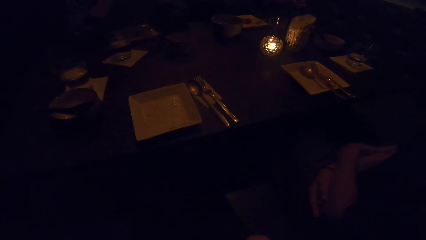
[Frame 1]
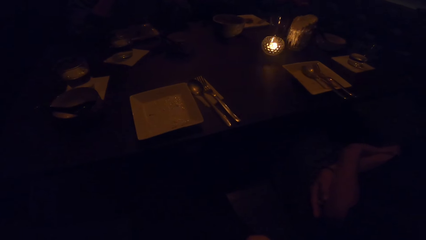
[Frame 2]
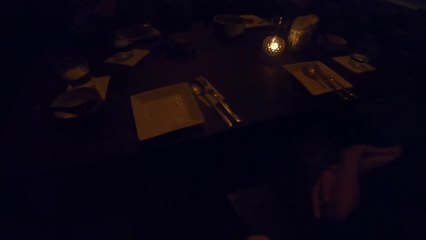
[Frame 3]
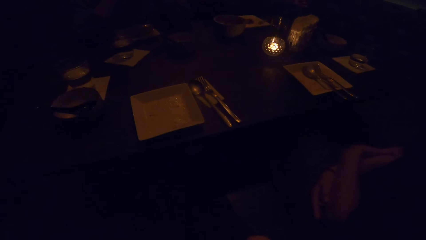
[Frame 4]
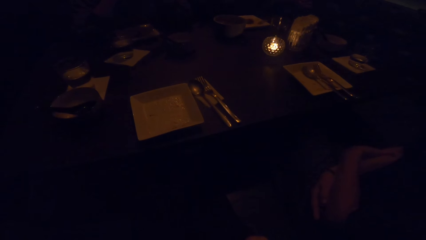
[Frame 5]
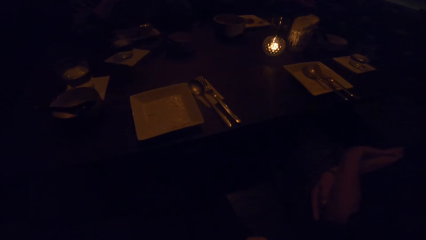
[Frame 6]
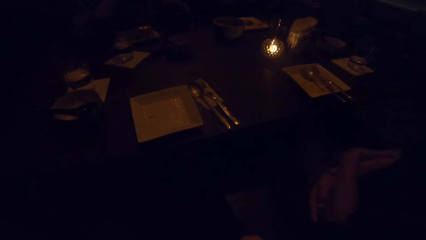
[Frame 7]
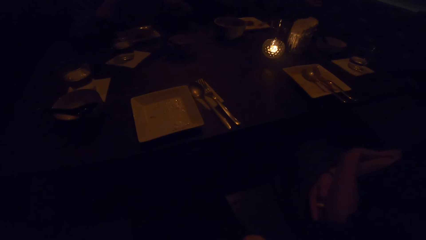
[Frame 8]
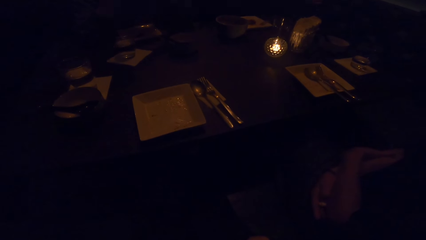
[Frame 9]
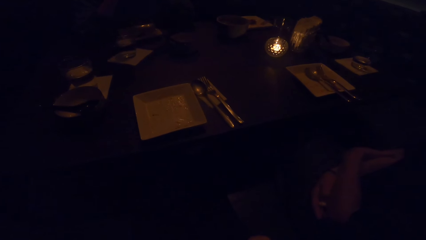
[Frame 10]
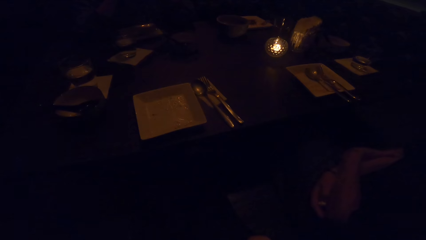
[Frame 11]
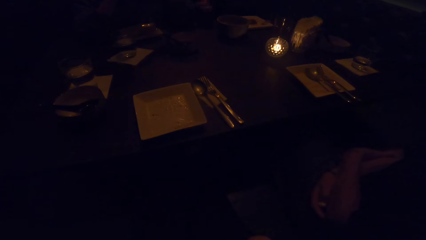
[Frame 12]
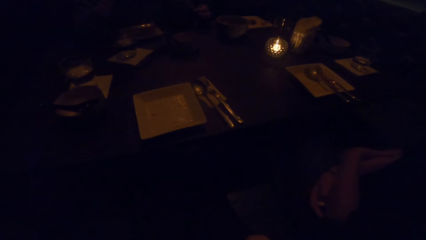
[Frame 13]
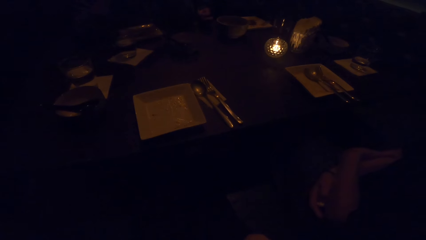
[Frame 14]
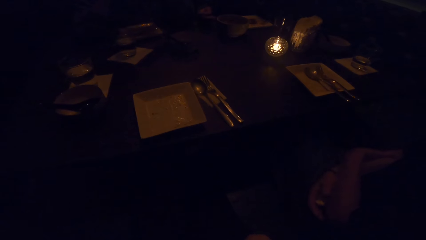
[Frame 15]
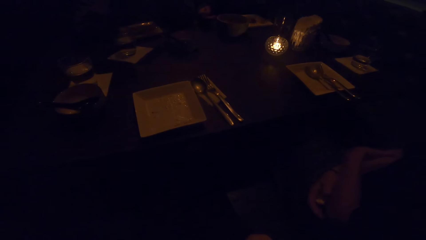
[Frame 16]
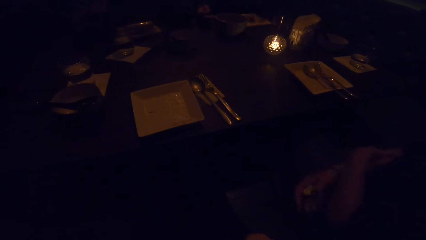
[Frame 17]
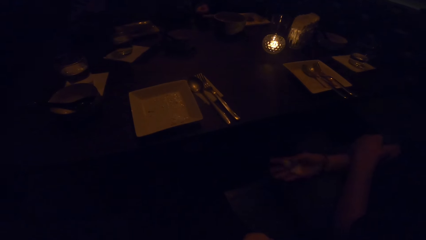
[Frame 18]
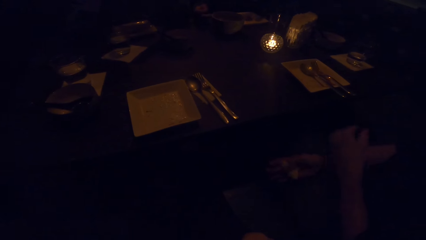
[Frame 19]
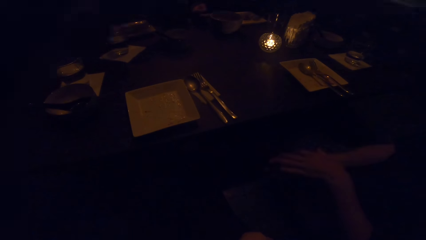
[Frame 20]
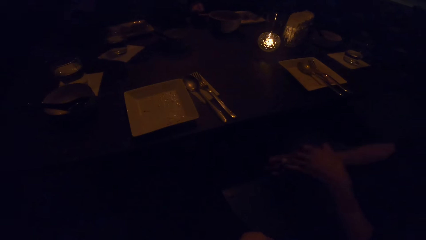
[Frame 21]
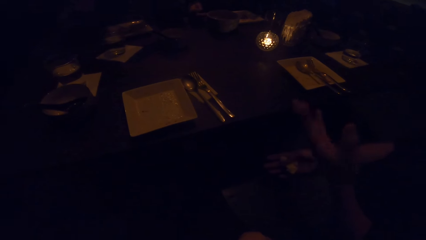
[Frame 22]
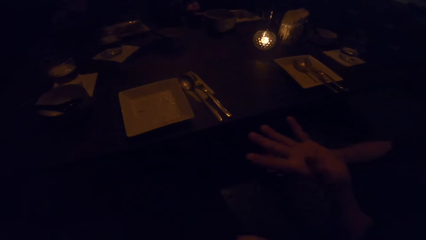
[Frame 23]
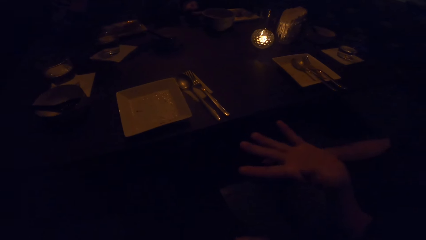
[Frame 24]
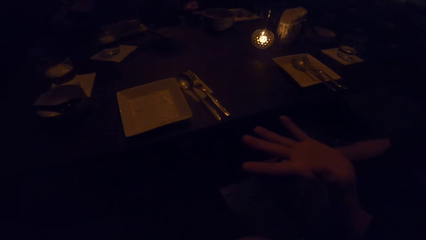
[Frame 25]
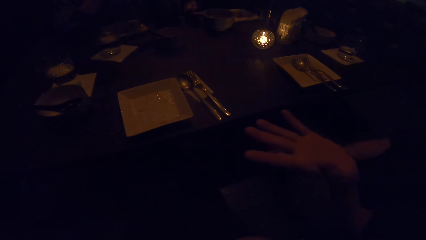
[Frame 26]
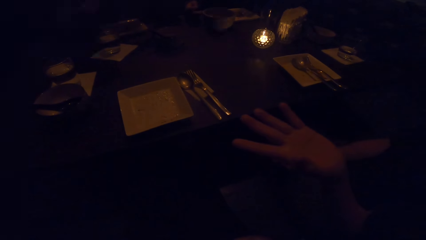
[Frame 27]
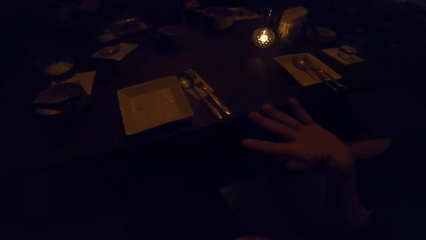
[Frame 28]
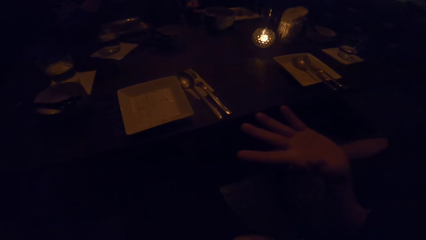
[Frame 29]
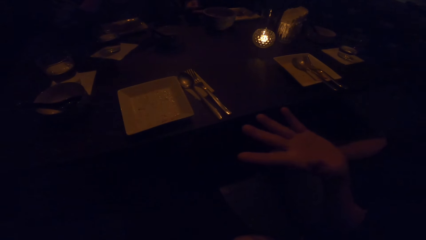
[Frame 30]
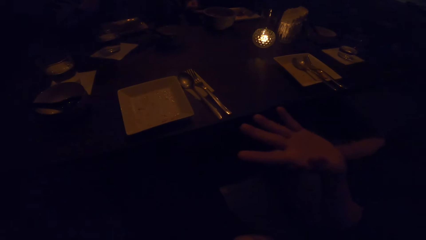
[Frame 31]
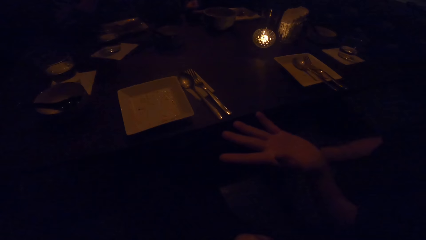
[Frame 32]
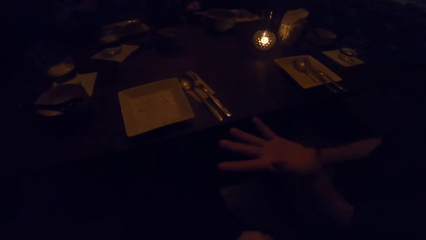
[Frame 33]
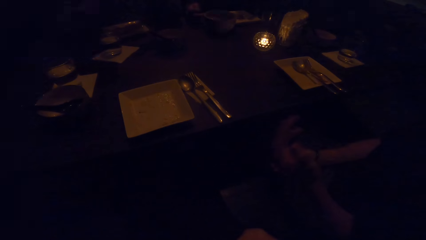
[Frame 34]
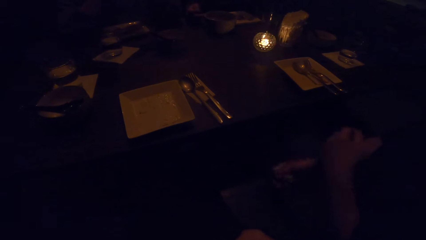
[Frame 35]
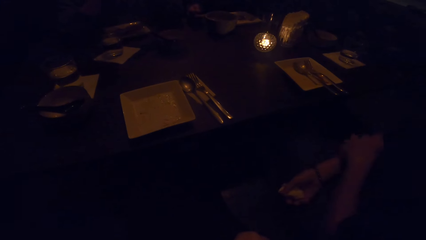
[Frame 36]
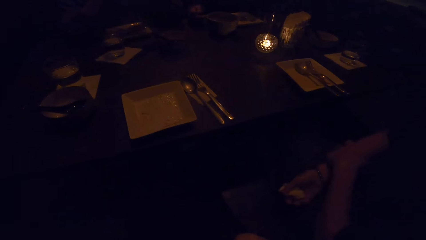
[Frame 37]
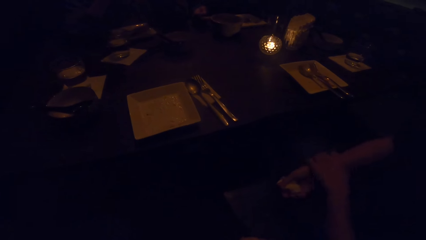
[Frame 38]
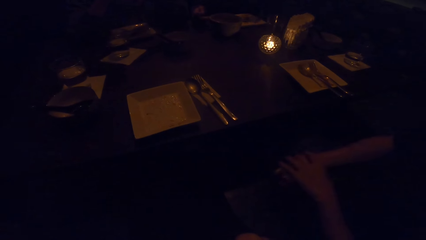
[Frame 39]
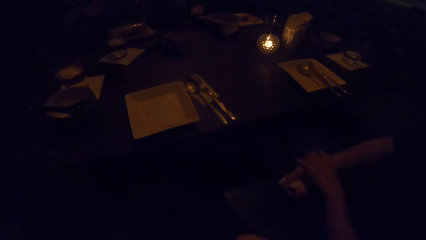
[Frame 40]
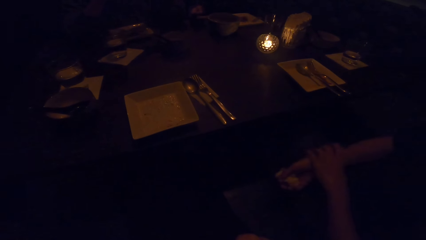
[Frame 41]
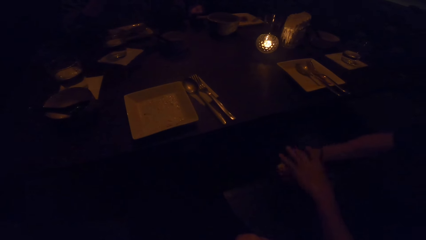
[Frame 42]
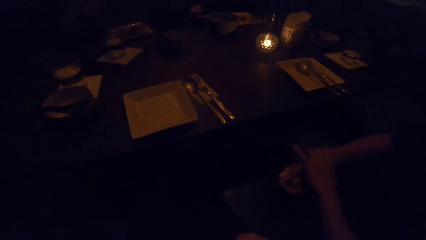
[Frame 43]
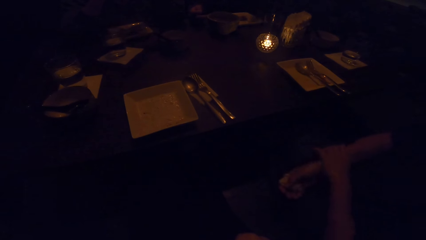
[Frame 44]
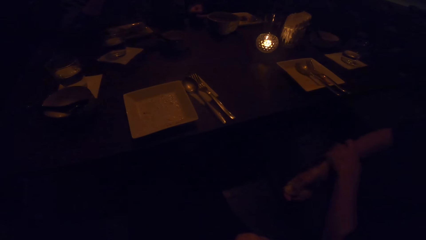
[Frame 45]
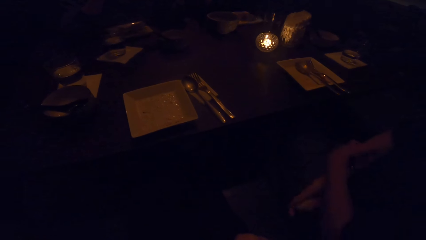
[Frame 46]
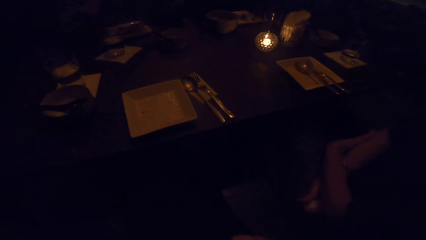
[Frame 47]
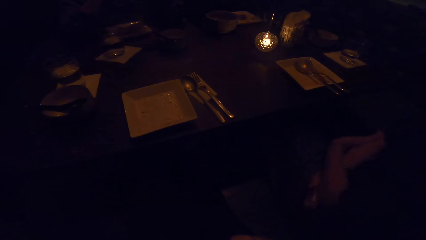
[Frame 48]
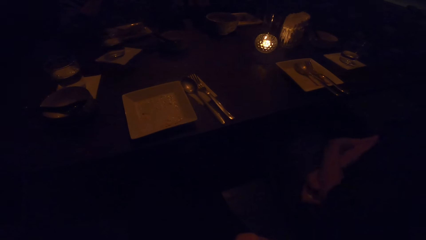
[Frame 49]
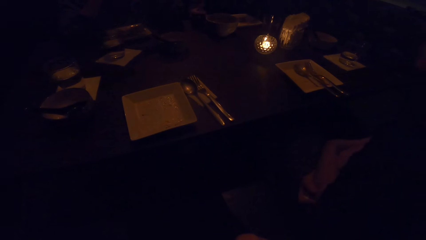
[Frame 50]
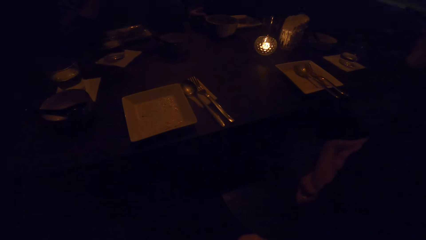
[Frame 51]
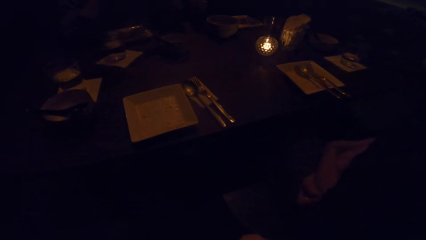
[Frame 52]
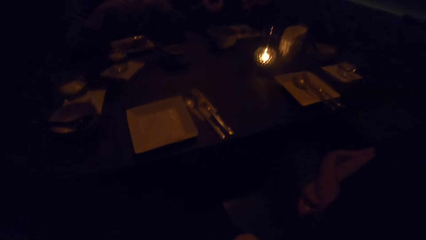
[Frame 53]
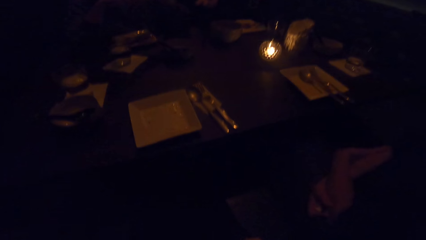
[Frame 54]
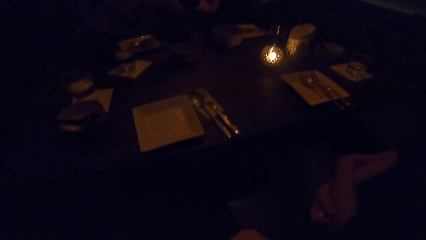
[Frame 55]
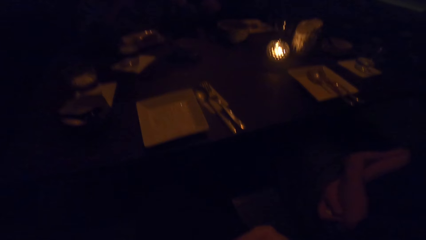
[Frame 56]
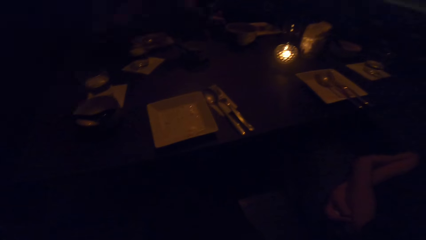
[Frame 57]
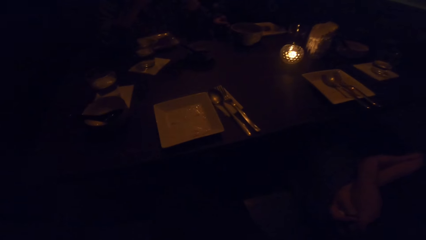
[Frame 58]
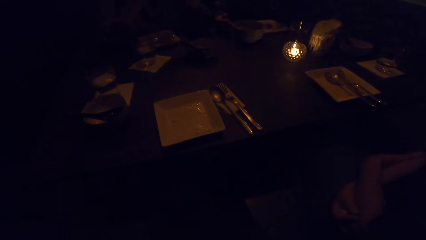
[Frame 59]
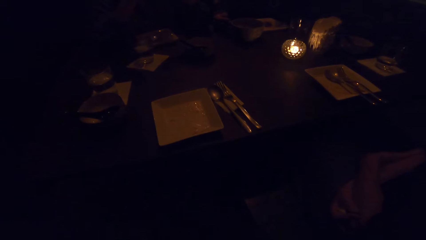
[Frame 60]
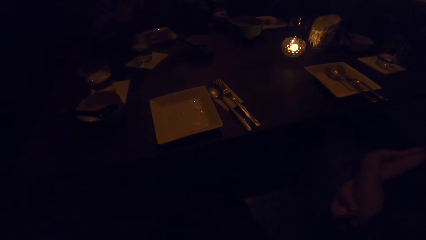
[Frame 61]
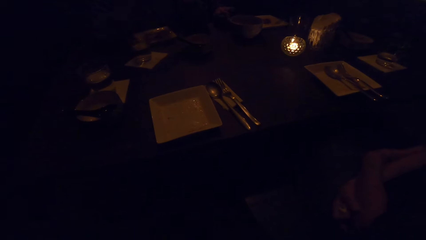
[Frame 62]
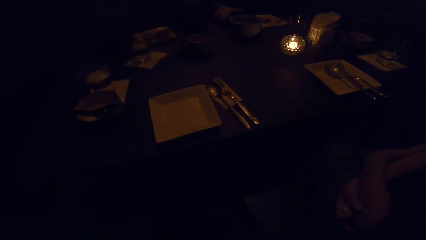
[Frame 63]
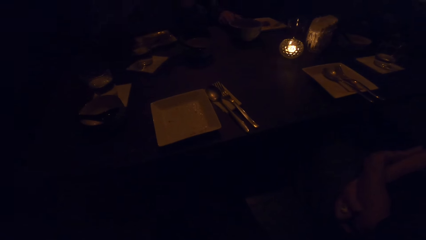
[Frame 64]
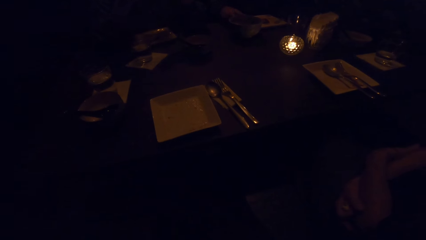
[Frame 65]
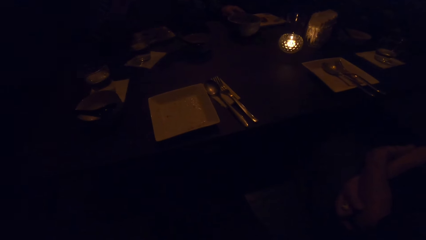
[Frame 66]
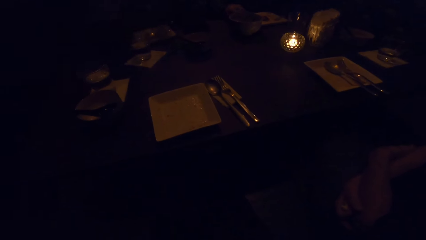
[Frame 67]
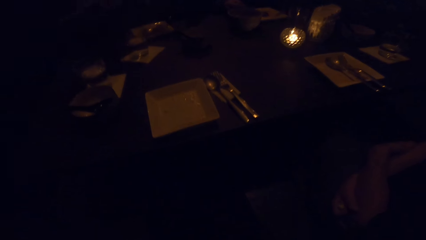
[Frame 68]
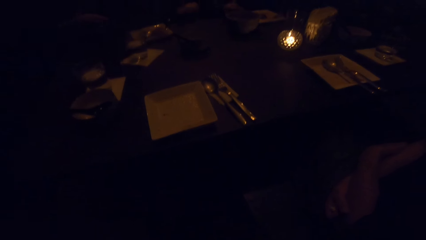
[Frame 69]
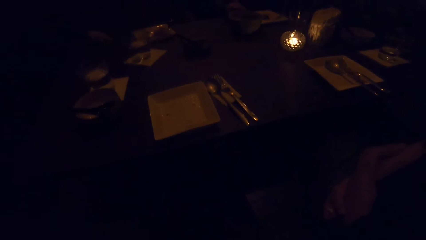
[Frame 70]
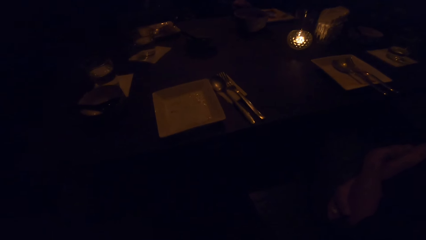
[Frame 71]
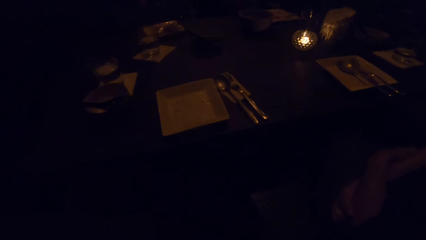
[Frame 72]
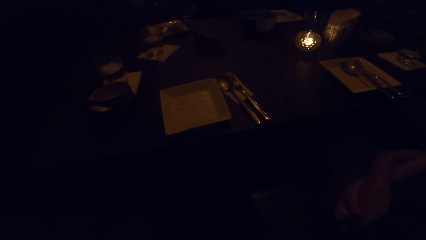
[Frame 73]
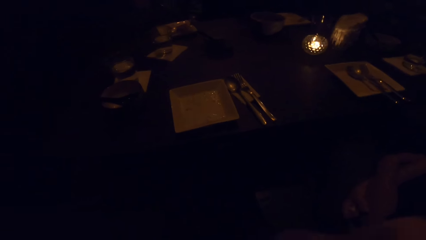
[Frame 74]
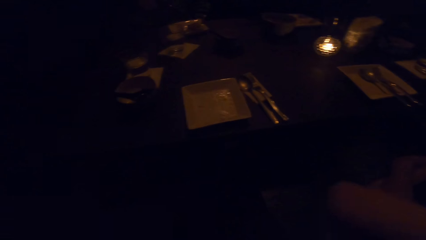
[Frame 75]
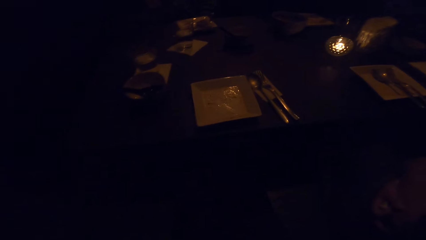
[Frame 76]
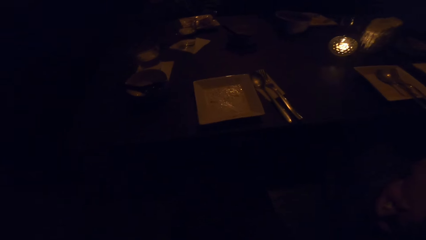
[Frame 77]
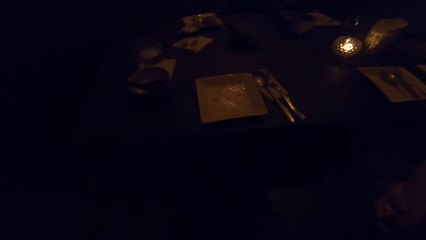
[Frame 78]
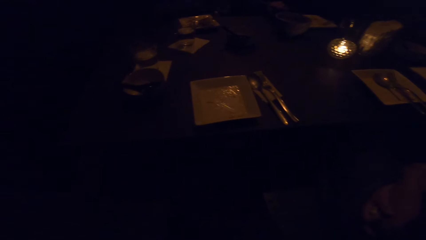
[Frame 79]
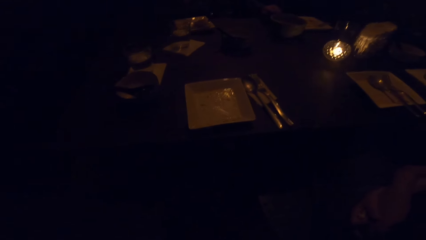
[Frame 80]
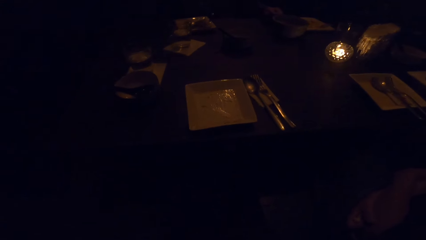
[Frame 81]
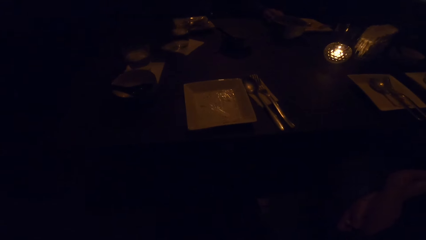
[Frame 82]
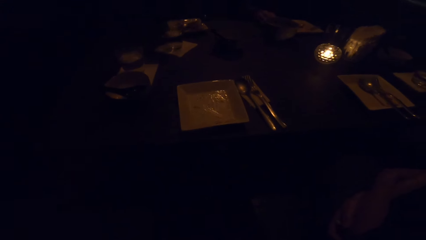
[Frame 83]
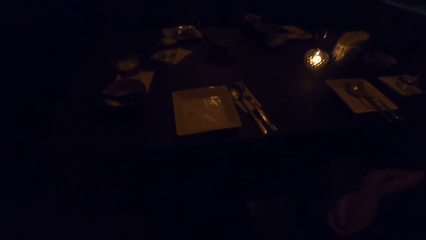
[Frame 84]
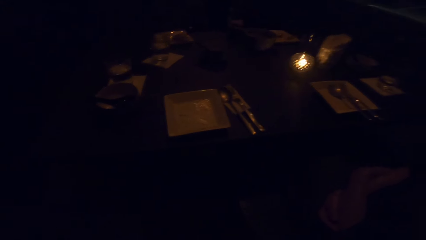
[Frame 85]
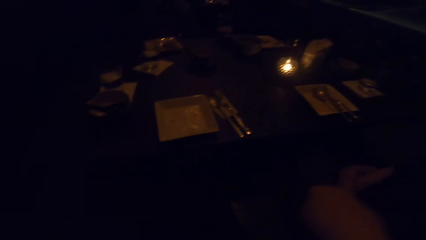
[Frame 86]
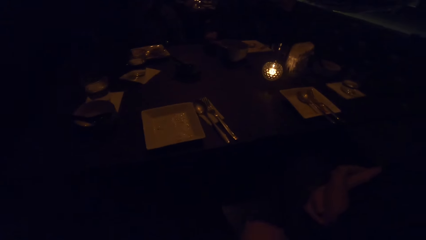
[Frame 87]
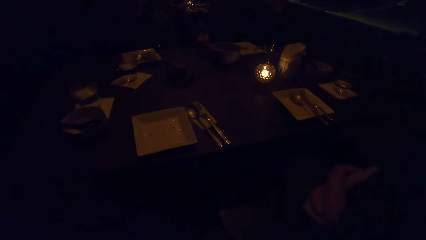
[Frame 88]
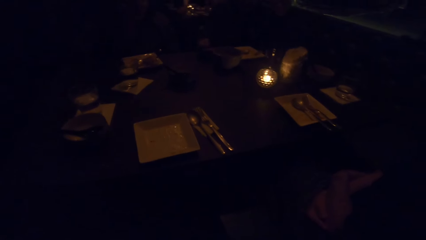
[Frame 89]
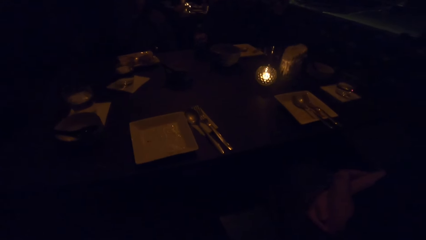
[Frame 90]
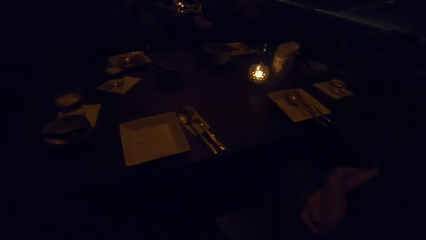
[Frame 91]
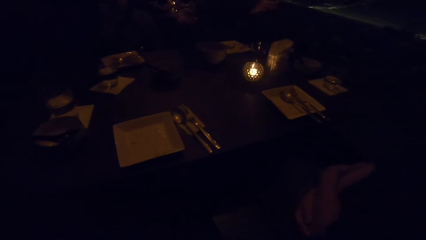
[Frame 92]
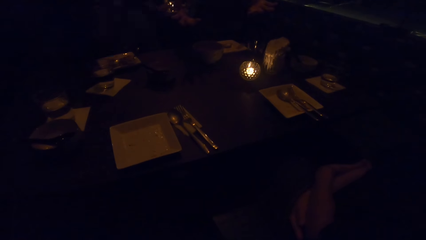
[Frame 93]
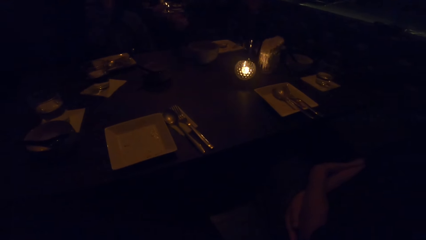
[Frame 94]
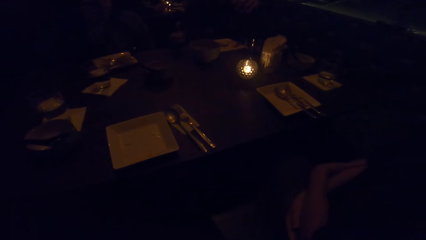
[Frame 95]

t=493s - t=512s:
A woman raises a hand. The woman rubs the hand.
